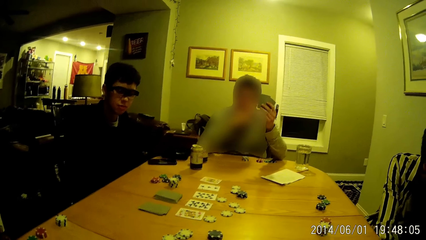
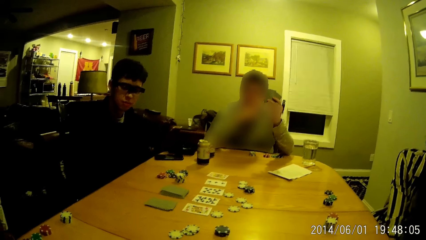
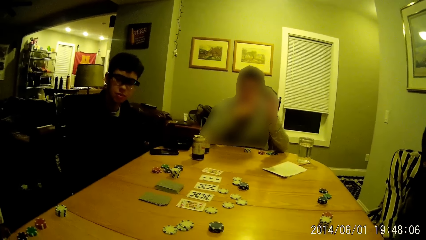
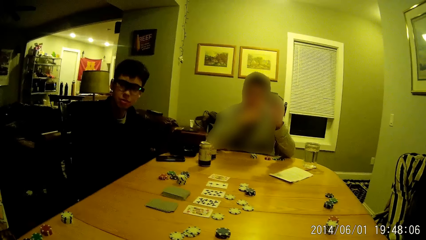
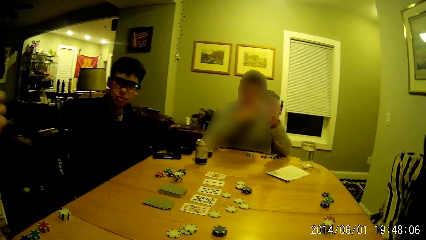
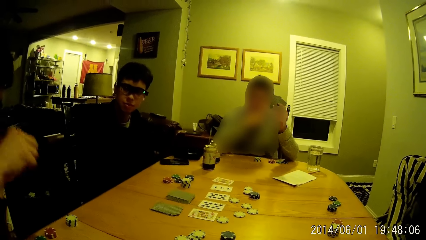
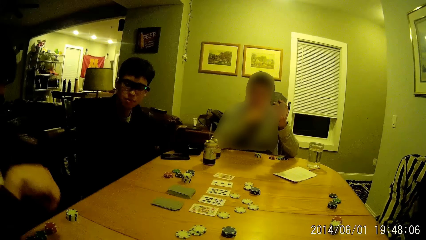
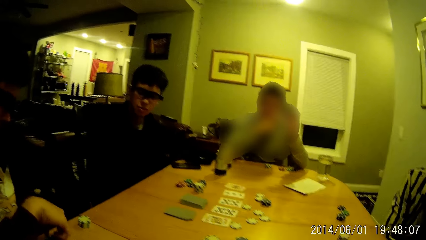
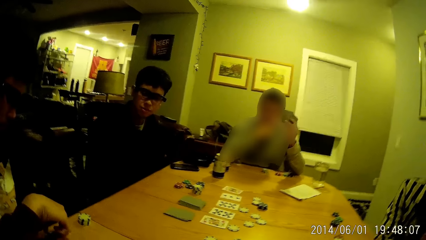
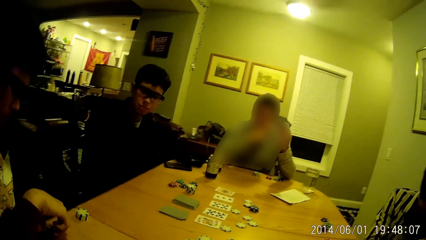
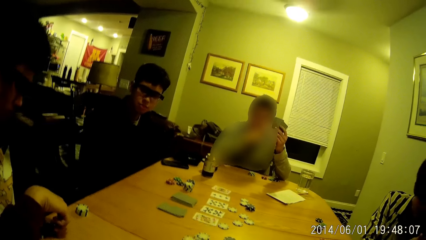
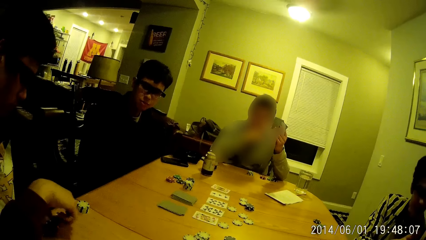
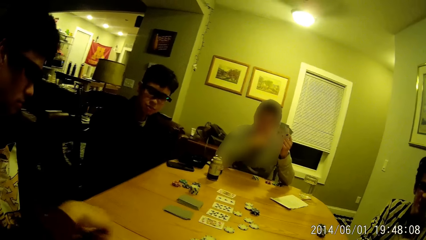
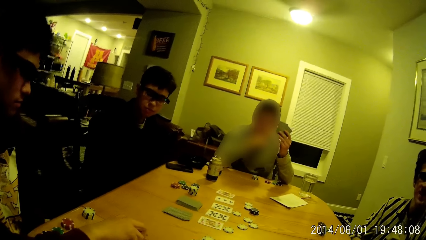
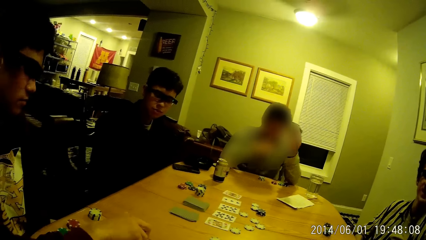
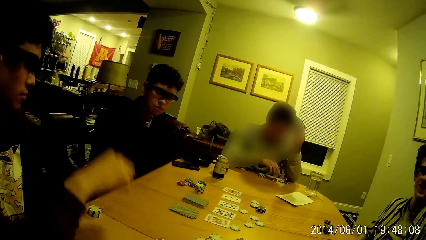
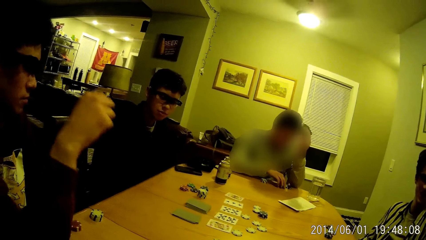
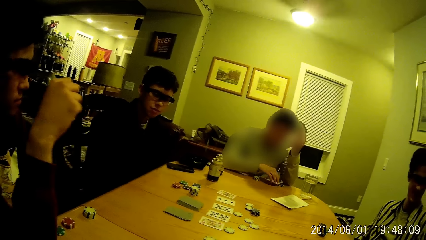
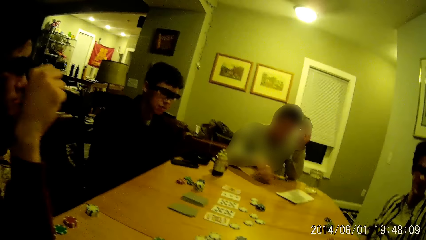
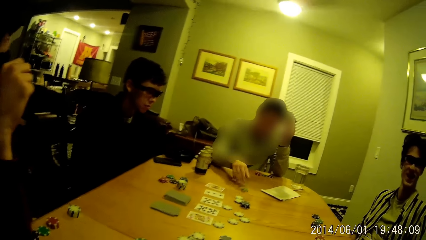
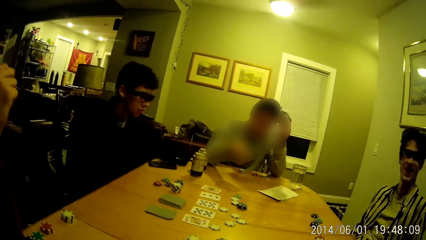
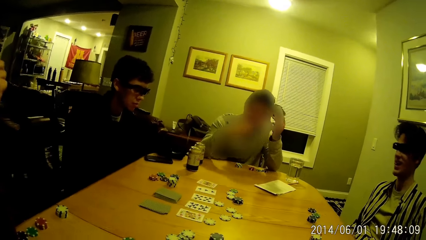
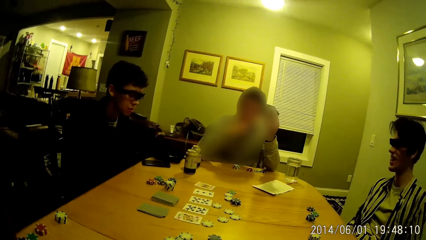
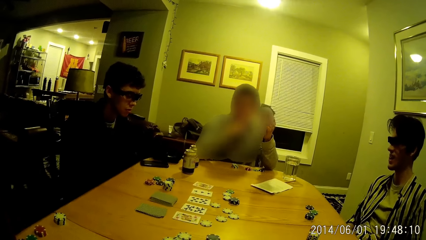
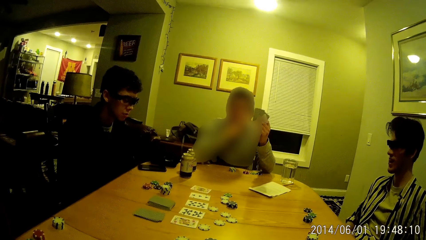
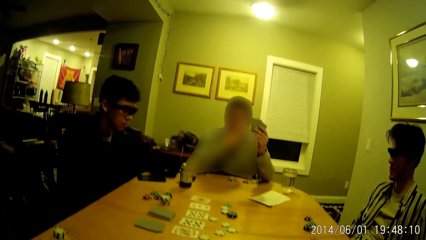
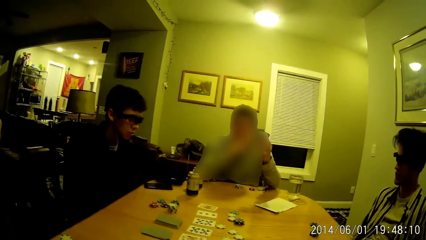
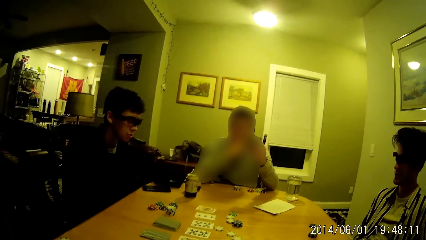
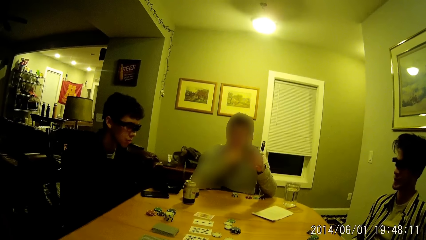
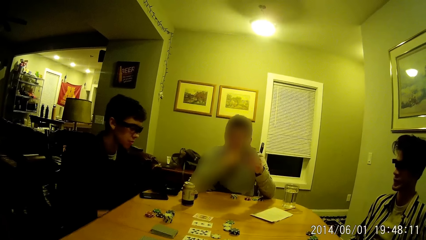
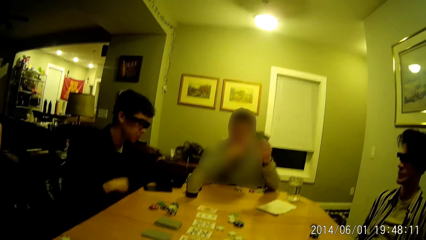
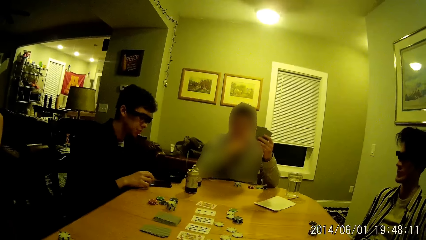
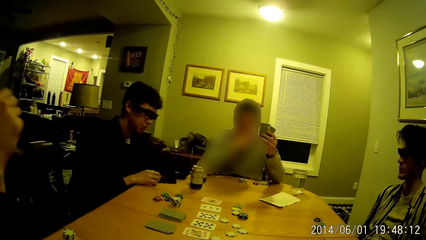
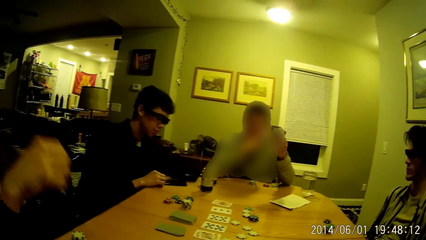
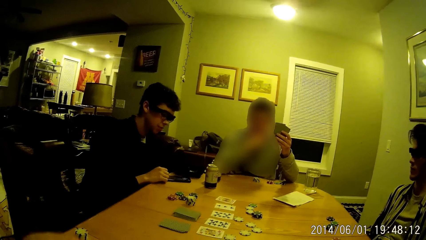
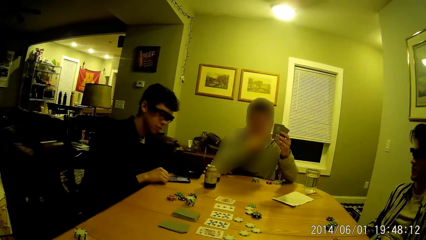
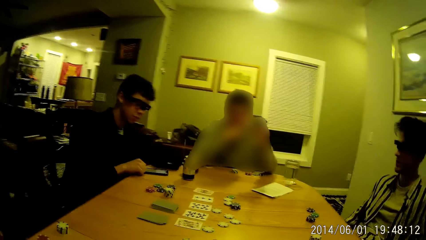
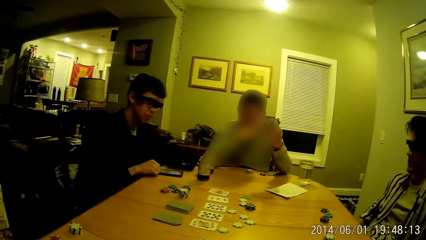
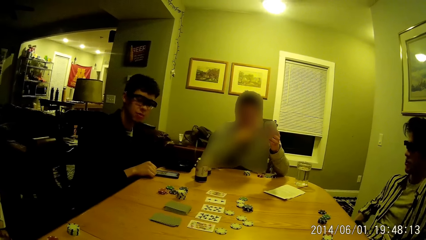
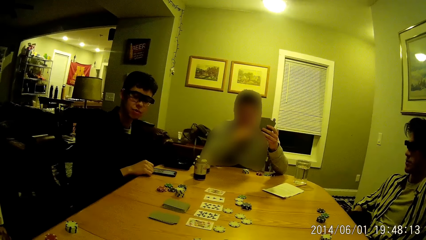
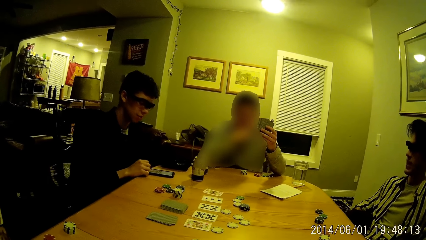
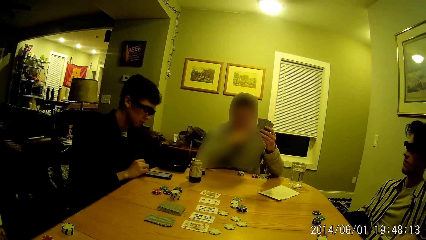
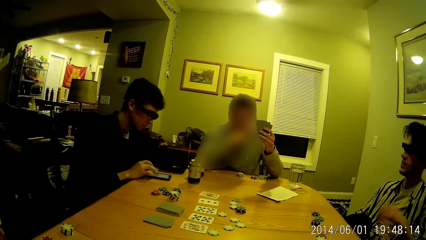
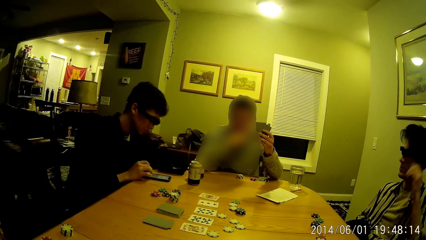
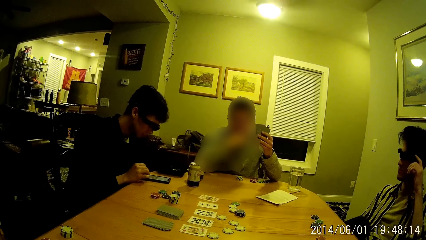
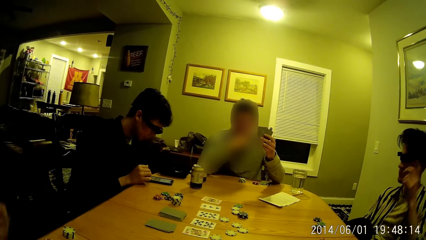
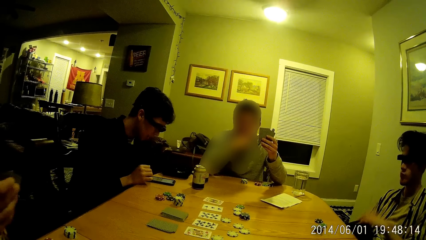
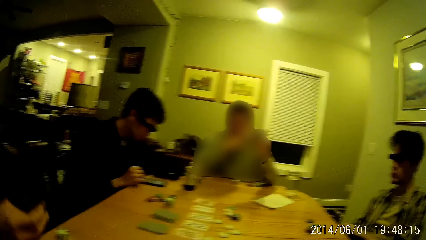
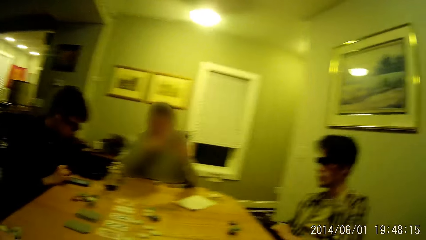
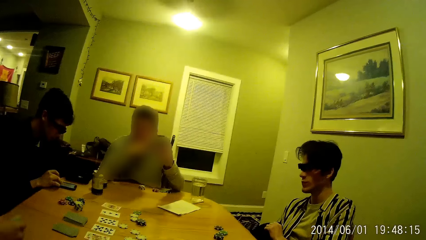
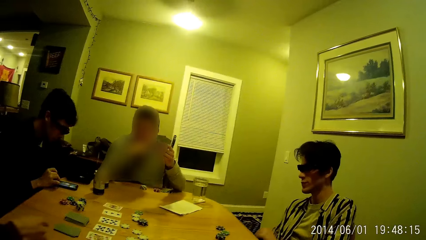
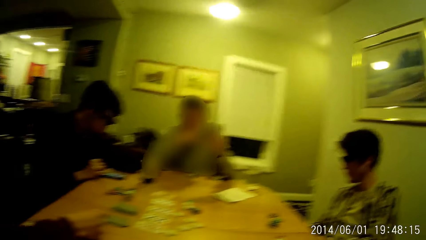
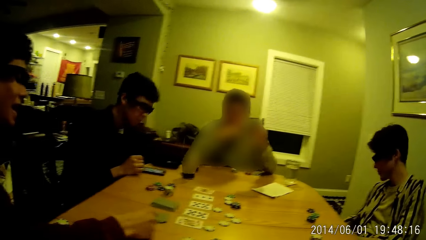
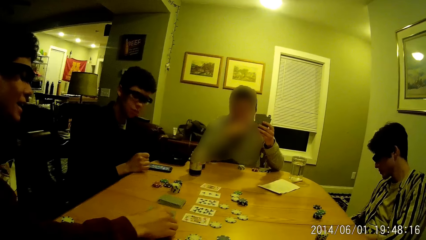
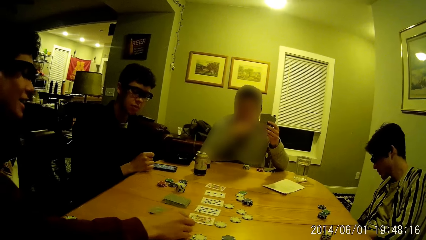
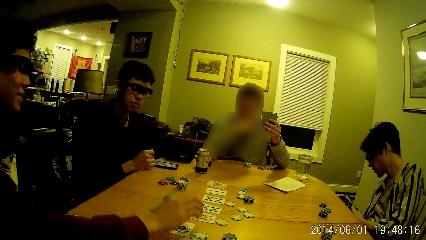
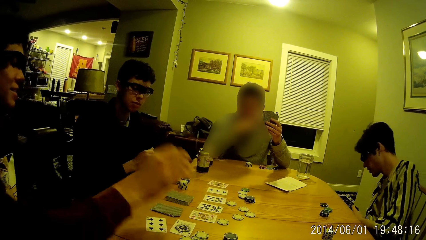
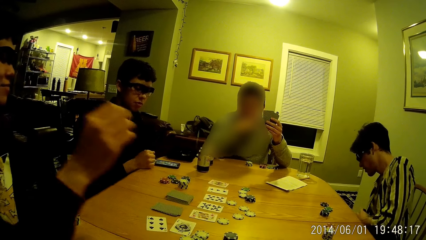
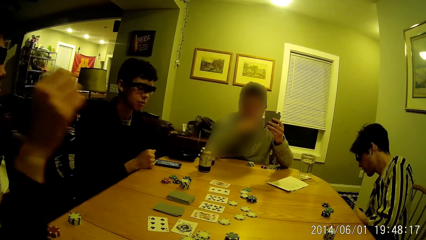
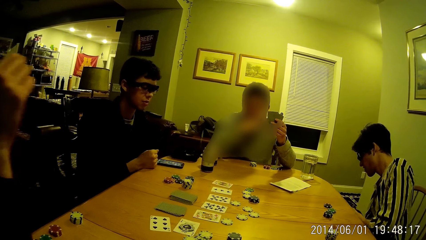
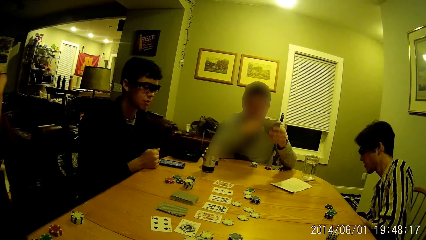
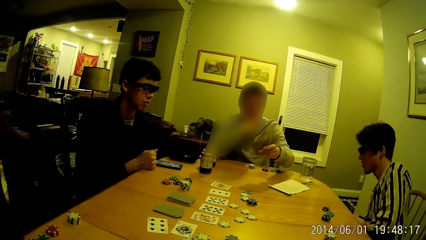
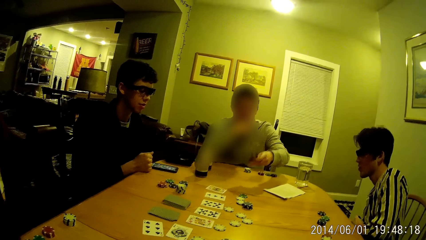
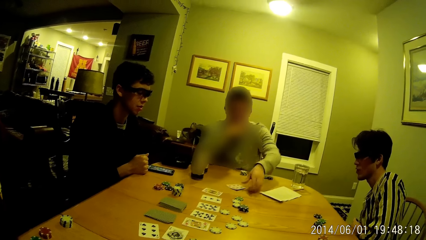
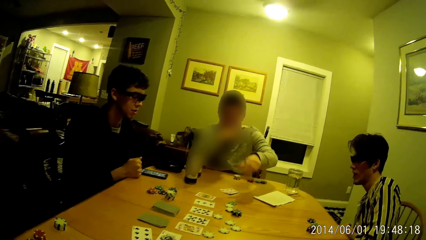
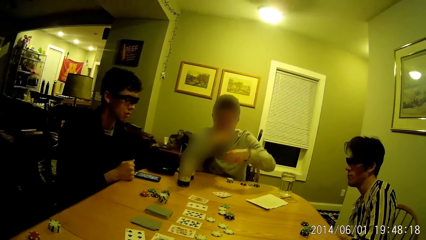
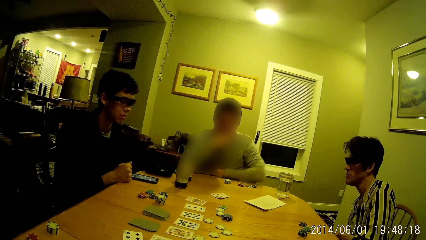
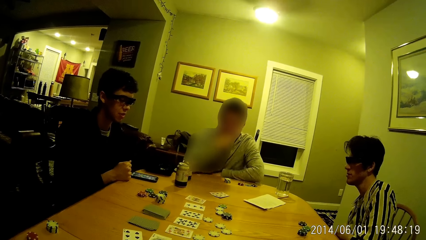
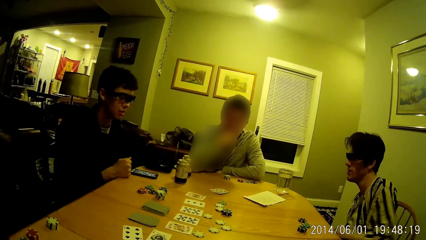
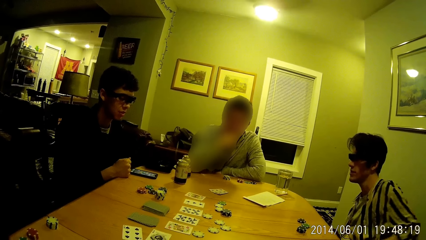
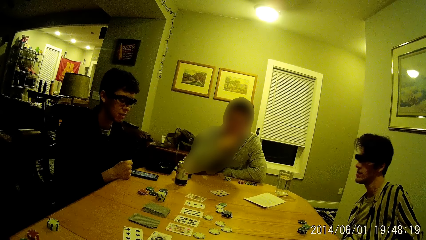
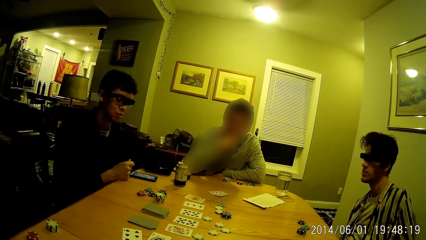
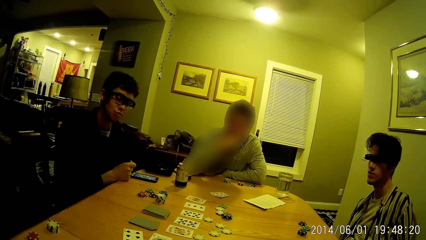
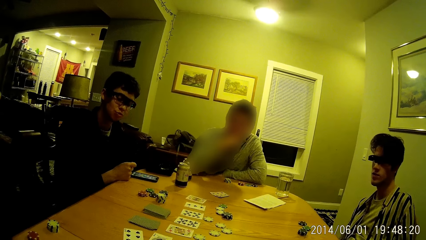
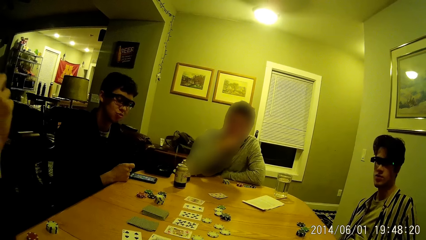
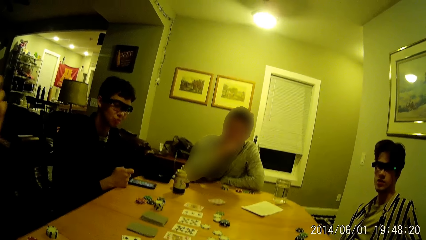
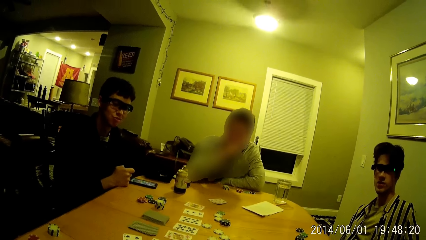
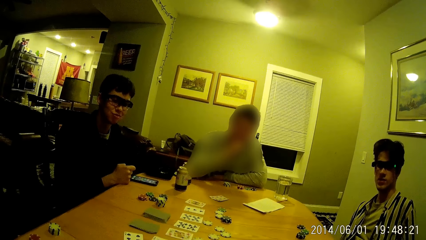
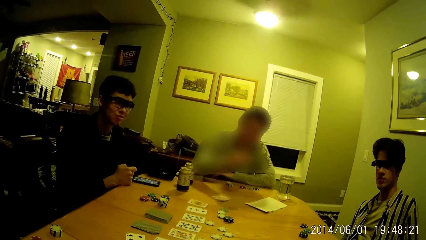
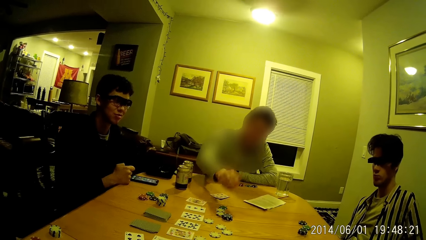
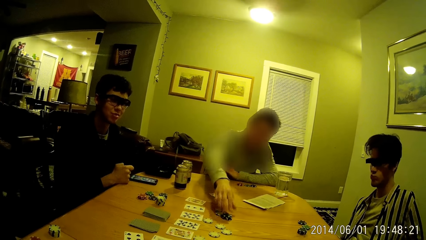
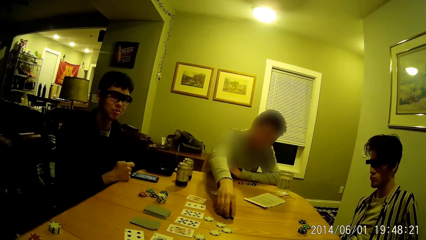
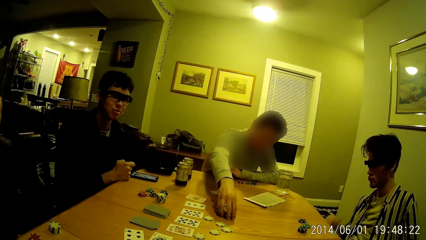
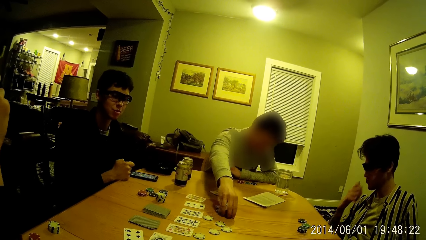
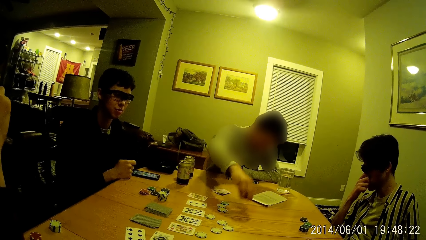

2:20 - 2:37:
A man touches a chip. The man picks a poker piece with his right hand. The man drops the poker piece in his right hand on the table. Another man picks a poker piece with his right hand. The second man throws the poker piece in his right hand on the table. The second man touches his face with his right hand. A third man operates a phone on the table with his right hand. The first man flips the cards in his right hand on the table. The second man flips the cards in his left hand on the table. The second man picks a poker piece from the center of the table with his right hand.
